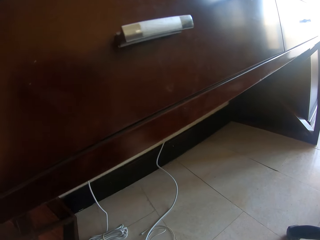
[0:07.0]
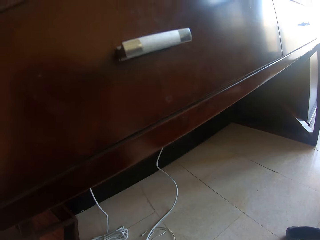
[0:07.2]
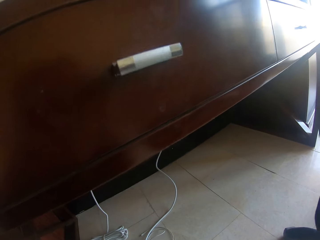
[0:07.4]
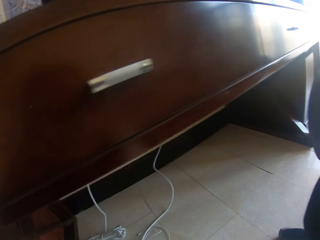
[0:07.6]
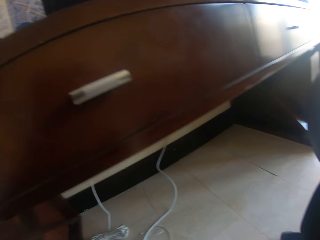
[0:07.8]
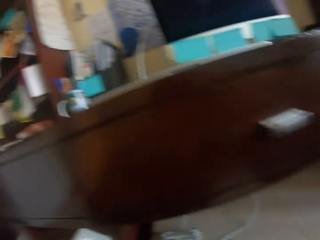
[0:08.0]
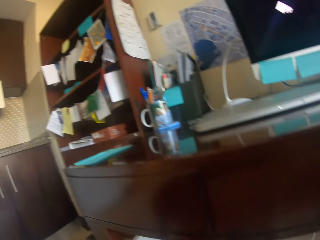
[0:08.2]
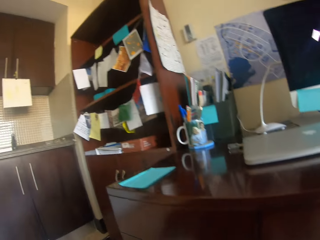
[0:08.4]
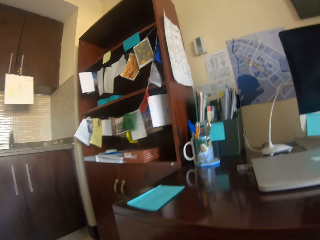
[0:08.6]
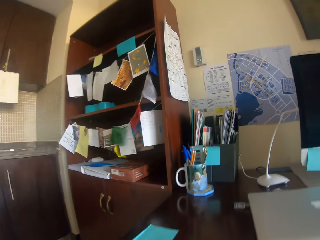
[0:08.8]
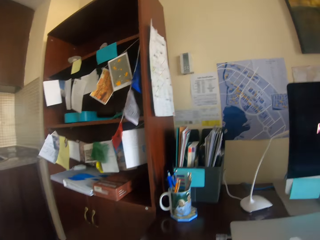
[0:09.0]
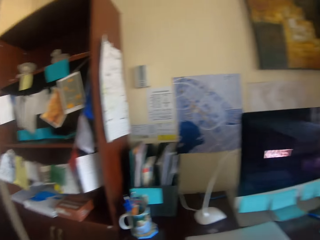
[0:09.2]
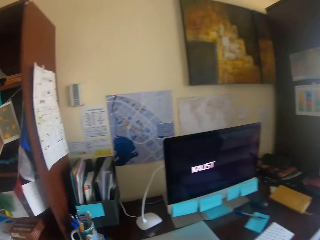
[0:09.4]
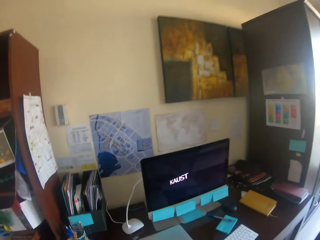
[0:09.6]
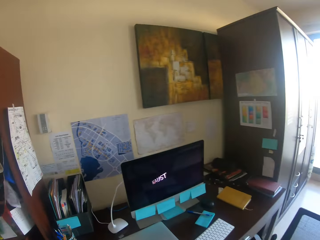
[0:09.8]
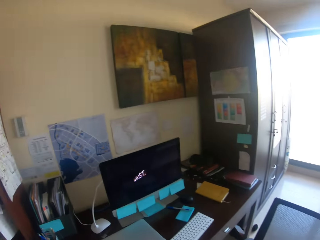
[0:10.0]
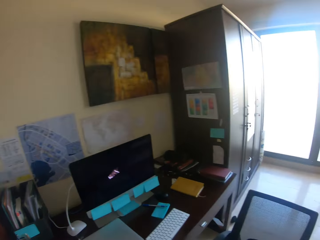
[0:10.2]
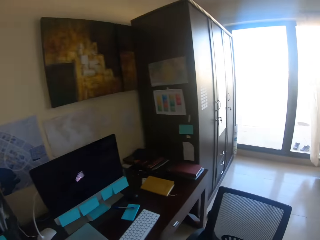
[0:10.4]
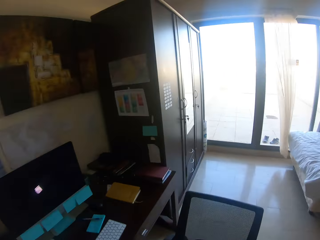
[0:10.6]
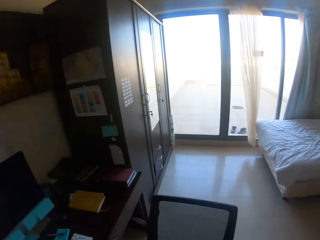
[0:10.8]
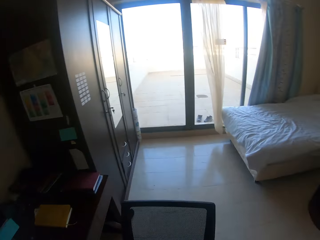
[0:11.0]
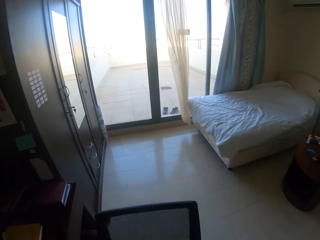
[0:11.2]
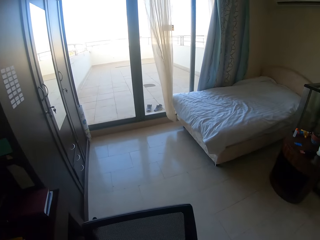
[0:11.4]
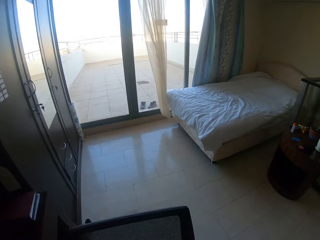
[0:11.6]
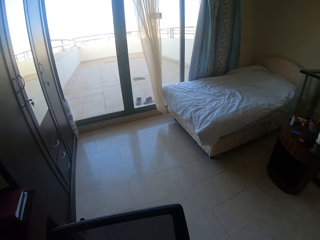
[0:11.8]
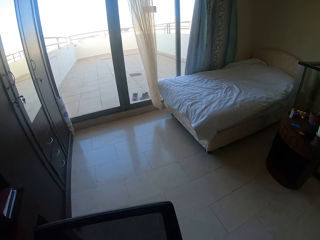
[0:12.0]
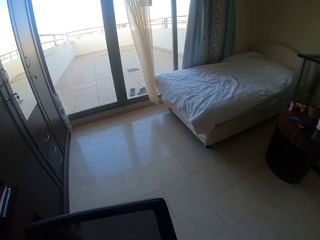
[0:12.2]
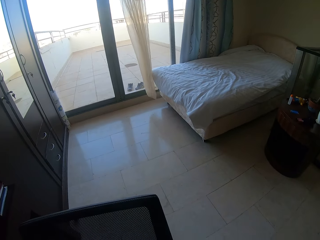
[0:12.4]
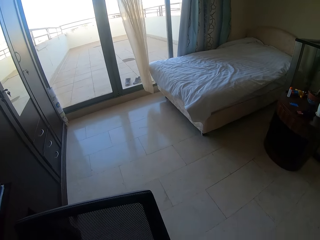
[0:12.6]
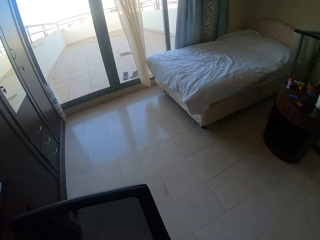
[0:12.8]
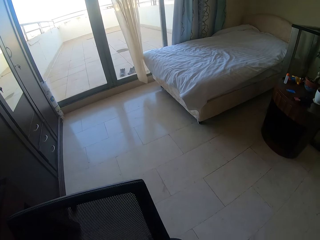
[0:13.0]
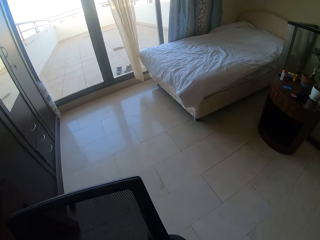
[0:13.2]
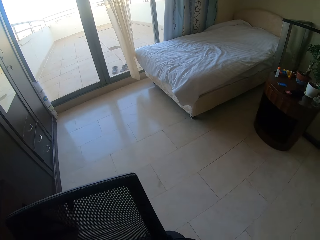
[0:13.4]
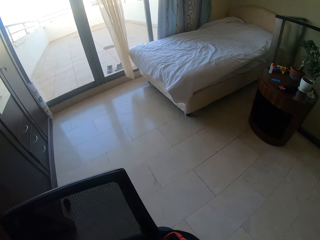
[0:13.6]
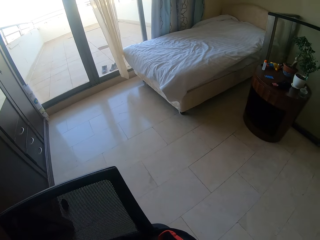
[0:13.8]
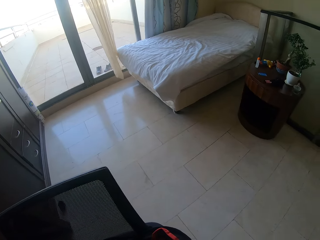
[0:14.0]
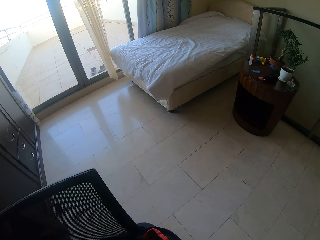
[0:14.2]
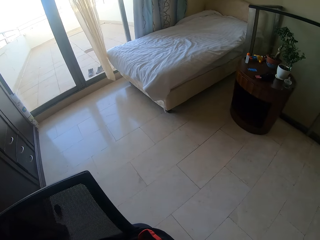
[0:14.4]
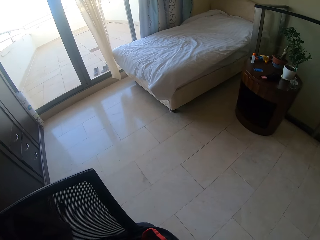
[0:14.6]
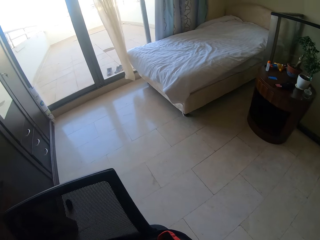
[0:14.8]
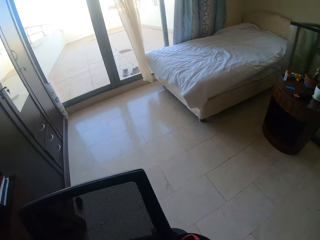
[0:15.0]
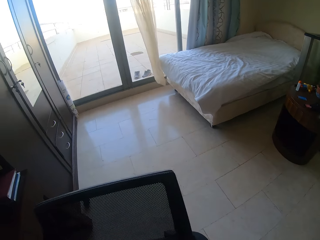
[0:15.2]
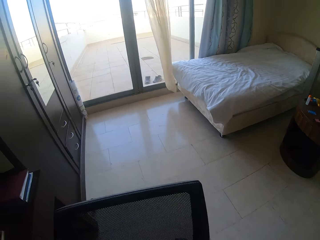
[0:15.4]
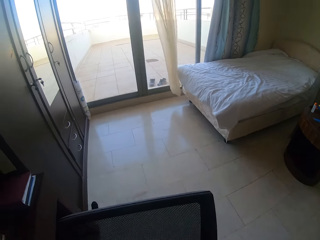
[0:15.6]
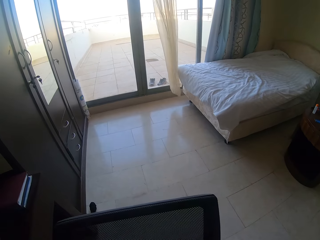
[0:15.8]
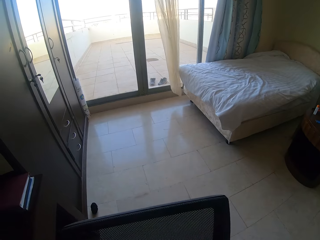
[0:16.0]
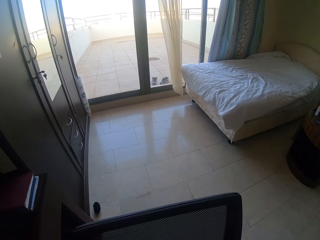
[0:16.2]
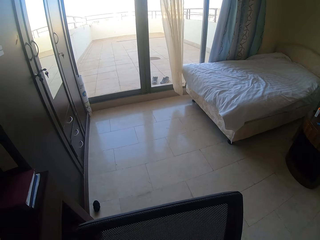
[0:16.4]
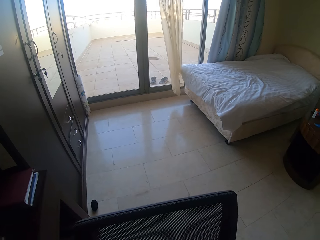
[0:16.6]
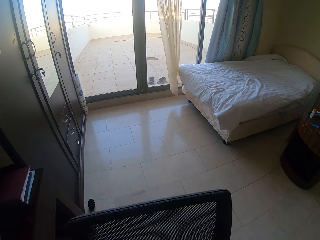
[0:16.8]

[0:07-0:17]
The camera wearer looks around and stands up. They move to a chair.

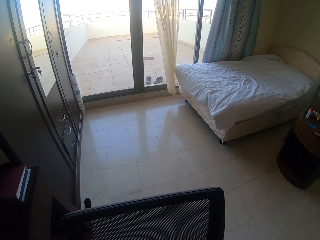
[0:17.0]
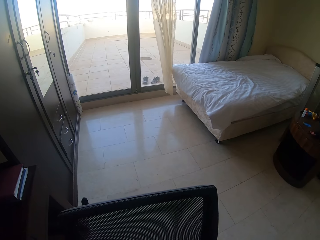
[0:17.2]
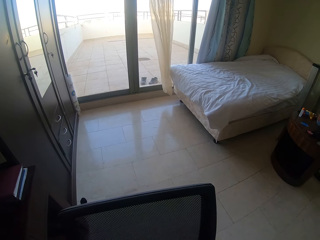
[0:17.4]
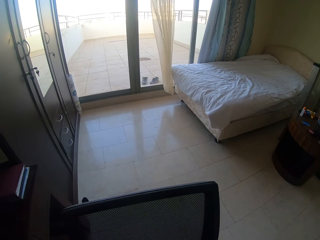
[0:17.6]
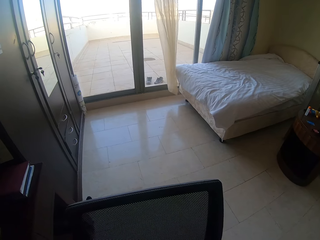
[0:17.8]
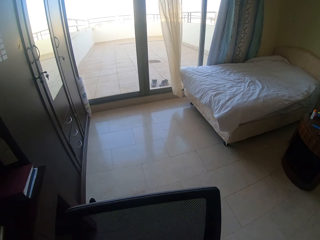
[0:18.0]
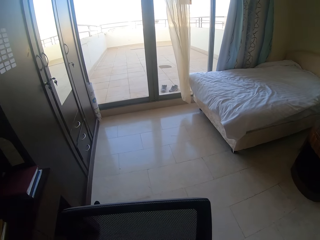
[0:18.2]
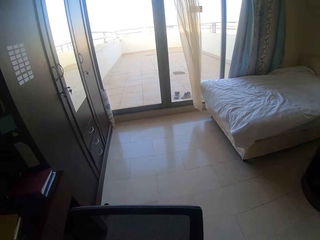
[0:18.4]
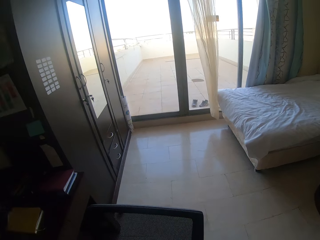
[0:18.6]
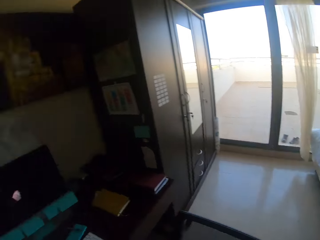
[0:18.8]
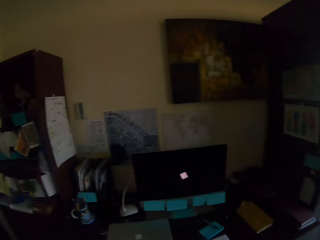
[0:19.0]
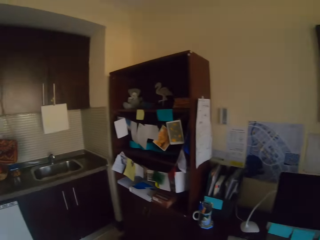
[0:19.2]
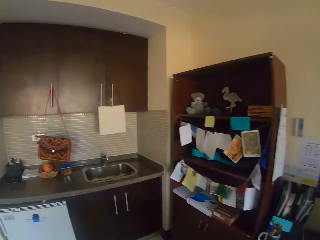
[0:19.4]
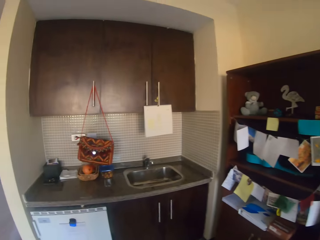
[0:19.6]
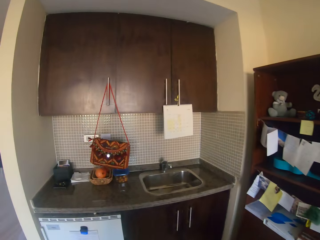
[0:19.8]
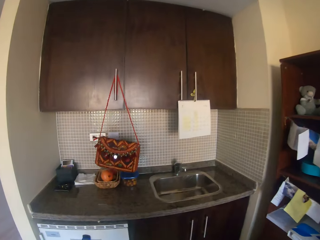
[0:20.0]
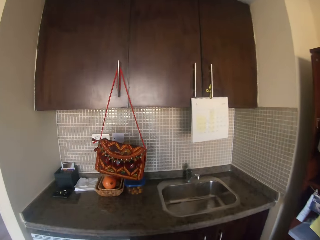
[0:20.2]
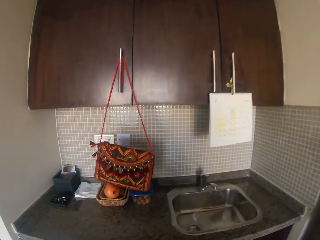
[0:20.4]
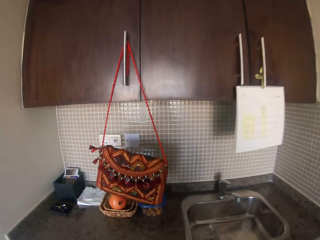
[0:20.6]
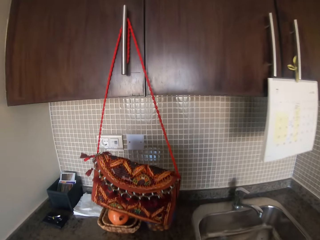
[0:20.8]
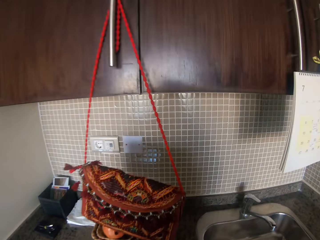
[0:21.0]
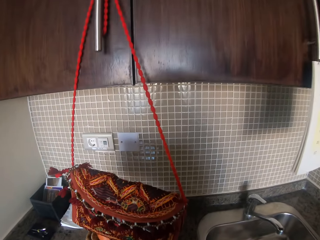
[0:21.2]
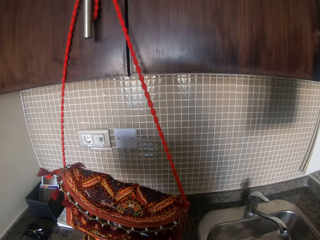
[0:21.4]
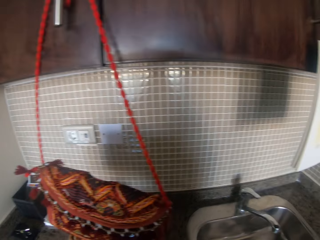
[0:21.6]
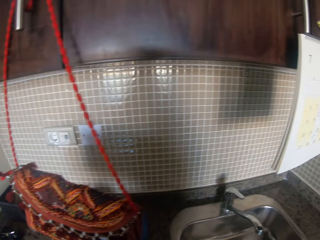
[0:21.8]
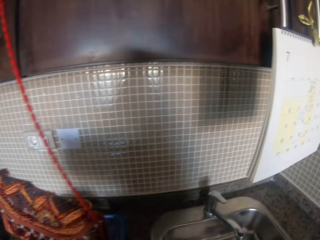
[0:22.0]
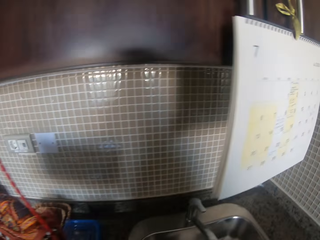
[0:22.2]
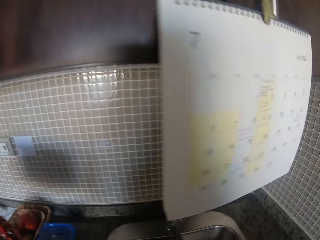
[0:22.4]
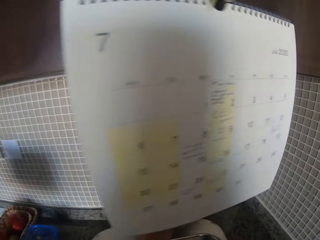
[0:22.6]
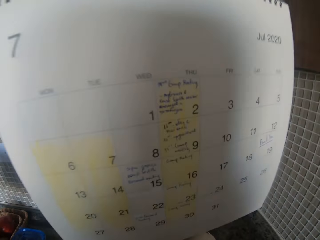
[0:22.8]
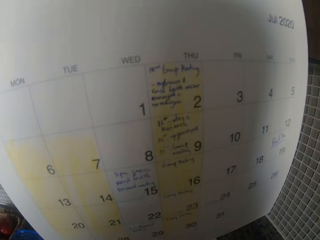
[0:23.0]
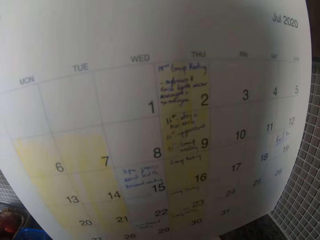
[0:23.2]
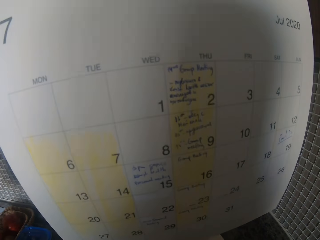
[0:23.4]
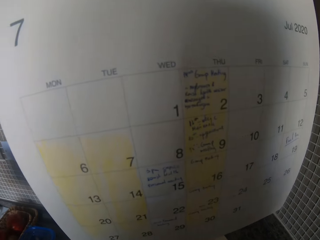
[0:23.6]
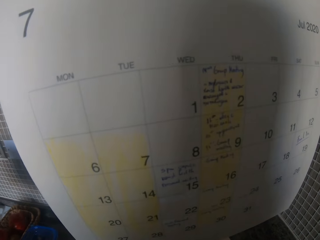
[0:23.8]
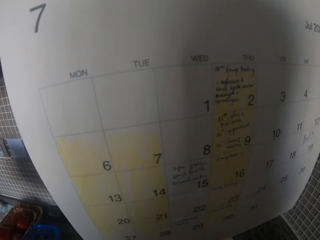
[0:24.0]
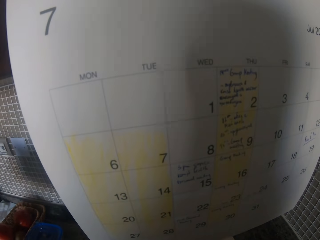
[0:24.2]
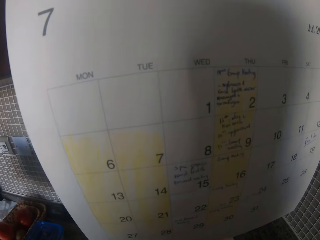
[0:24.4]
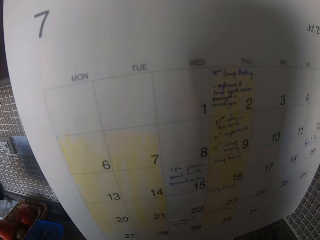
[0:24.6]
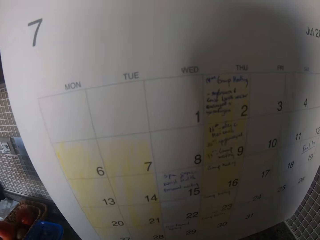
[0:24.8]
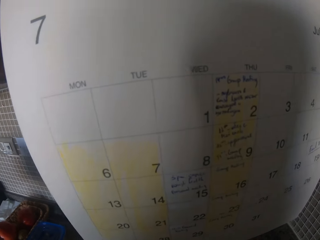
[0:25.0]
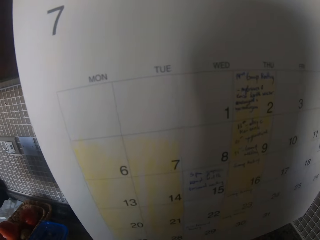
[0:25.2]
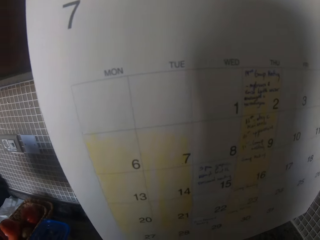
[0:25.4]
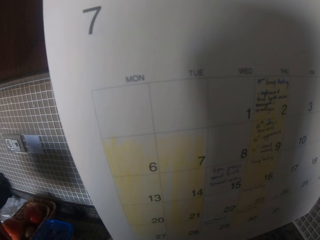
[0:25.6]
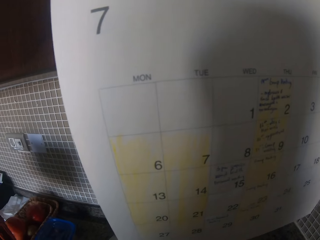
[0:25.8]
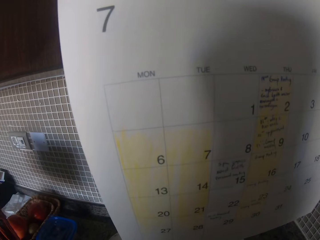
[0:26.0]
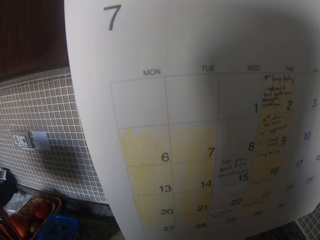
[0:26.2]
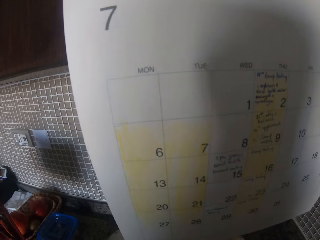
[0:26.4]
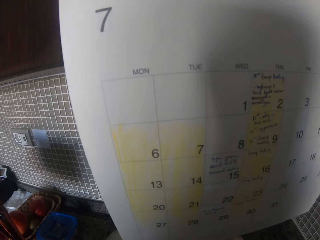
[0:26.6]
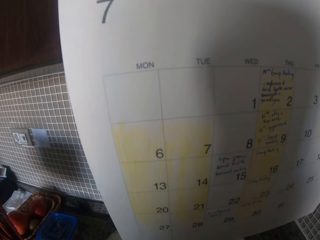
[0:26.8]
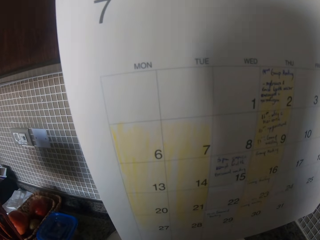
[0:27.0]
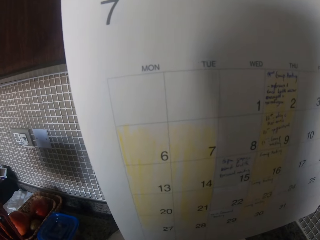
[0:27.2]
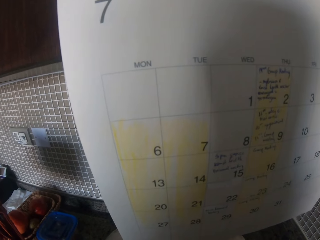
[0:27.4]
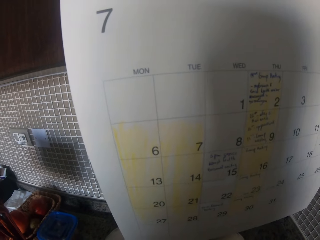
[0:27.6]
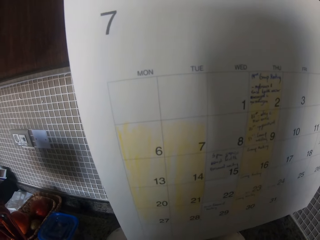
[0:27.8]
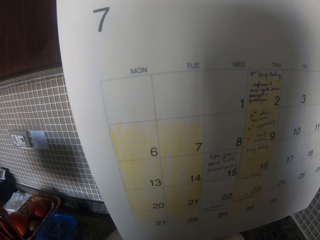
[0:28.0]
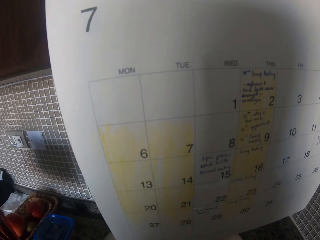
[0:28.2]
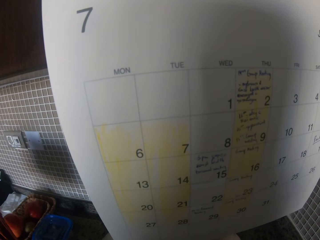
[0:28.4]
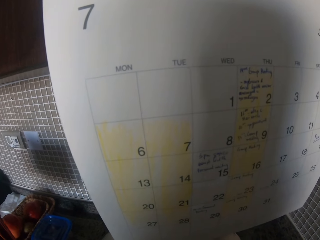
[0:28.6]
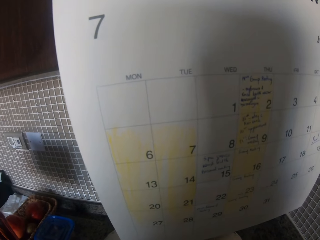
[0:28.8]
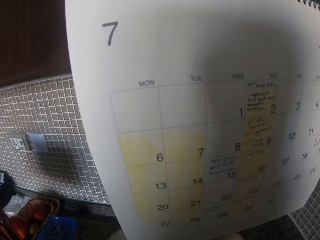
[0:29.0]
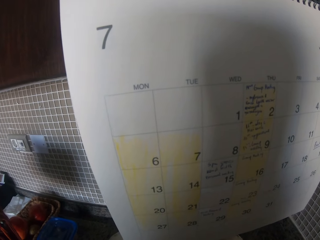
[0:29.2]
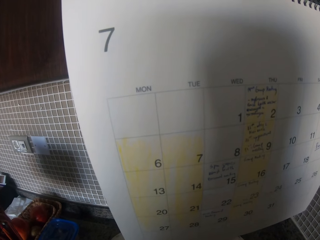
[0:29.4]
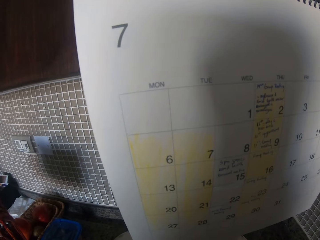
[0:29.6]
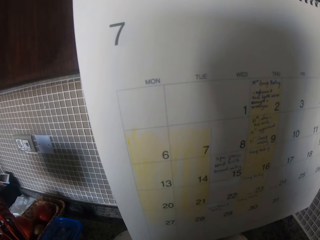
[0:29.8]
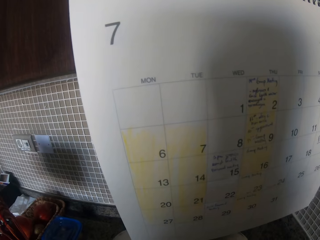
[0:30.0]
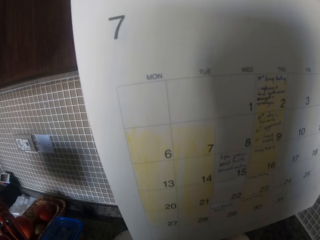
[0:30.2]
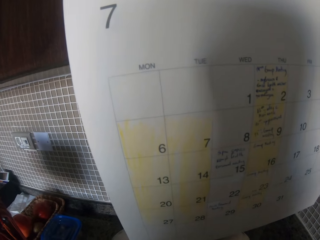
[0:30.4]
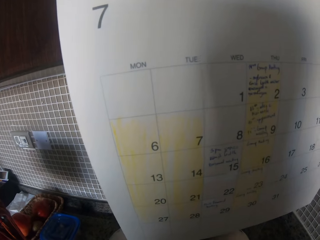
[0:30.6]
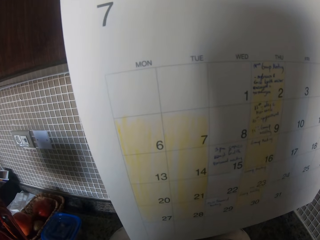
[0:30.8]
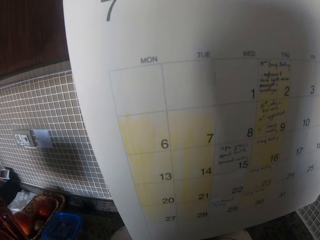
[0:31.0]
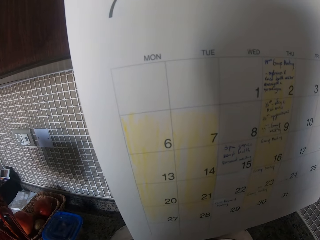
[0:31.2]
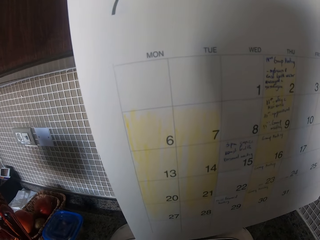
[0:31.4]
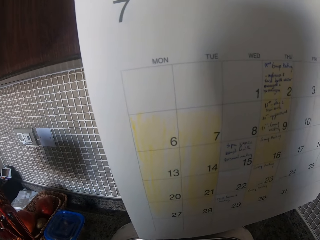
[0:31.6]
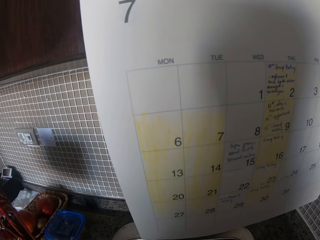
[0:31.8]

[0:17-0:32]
The camera wearer walks in the house. They wash something. They check a calendar.
